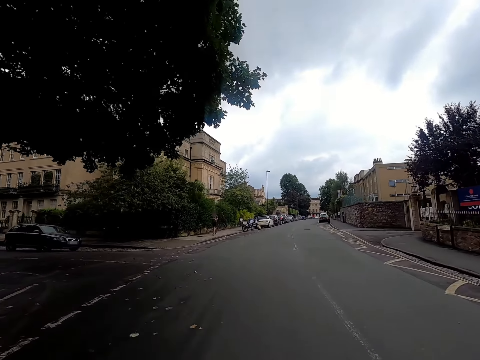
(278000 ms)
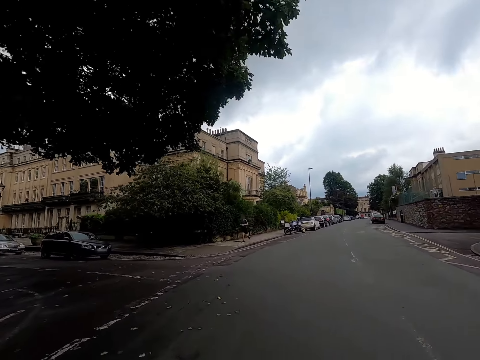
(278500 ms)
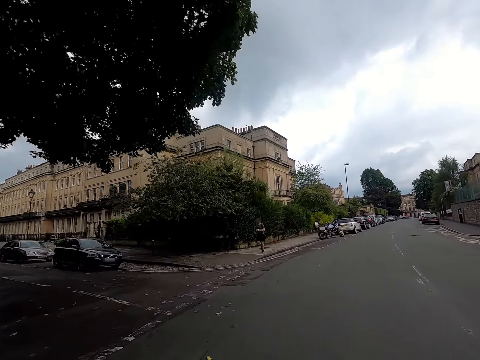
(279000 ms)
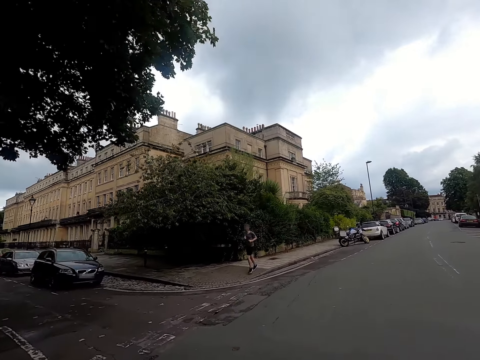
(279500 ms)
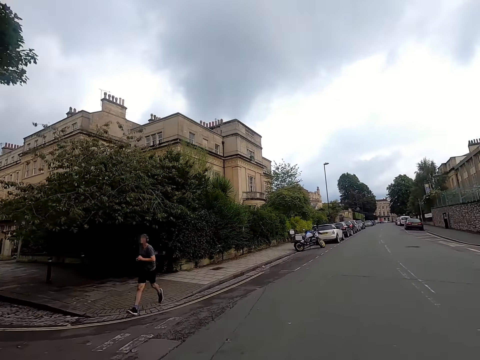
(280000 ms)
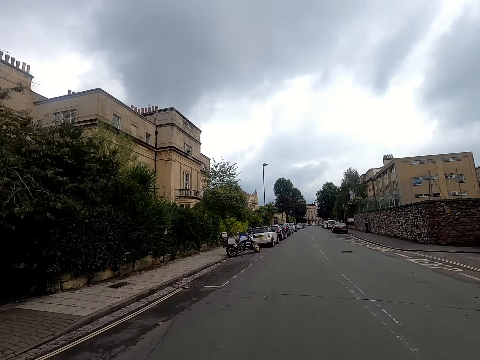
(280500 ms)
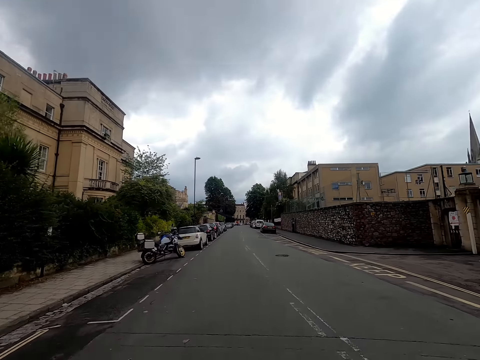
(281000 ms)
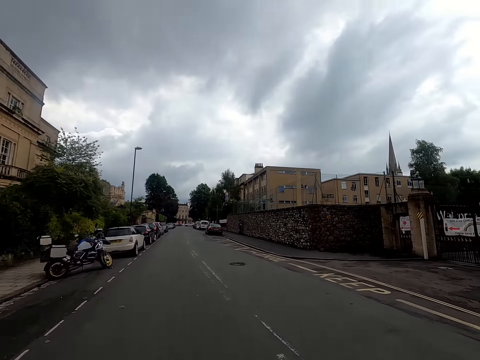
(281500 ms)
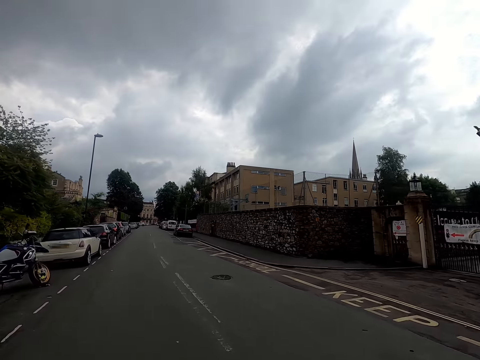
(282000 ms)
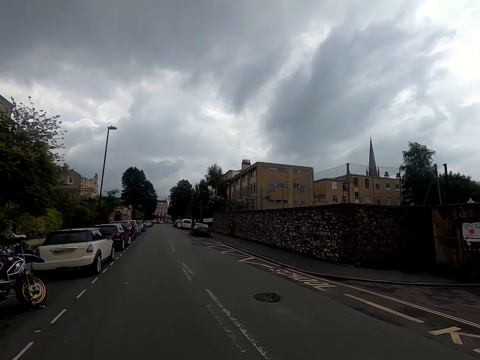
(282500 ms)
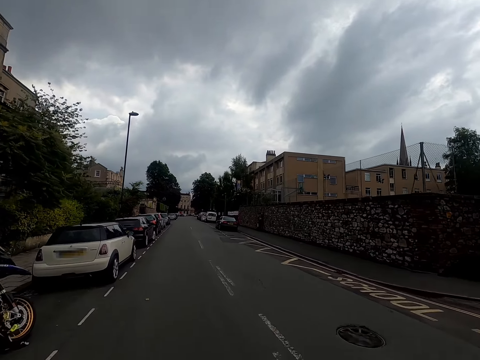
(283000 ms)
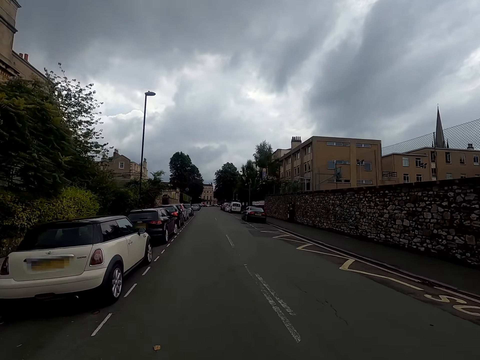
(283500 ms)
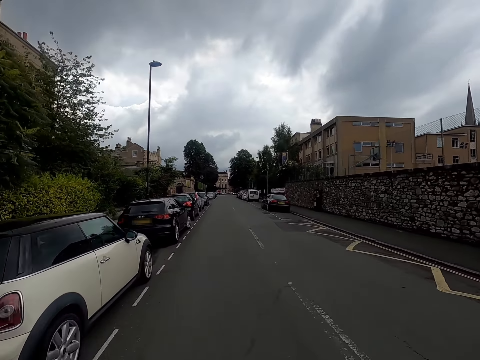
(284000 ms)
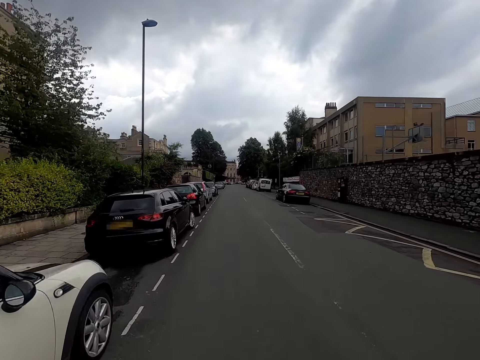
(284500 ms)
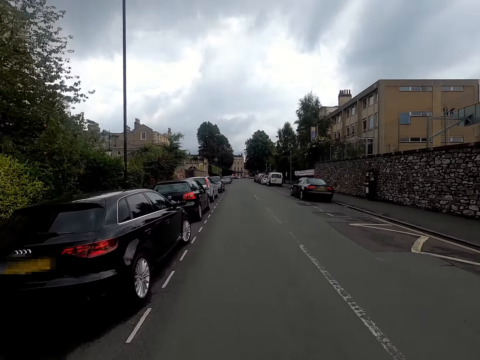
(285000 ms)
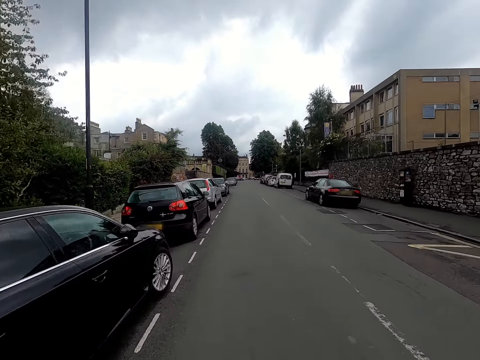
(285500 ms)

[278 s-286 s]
A man jogs past the camera wearer on the road.

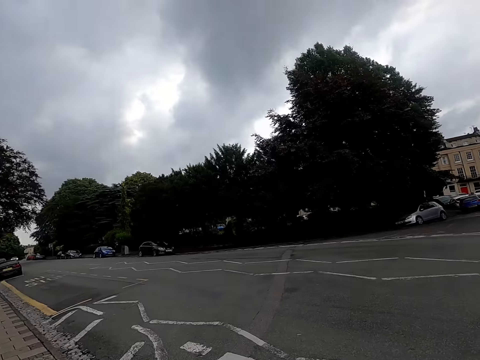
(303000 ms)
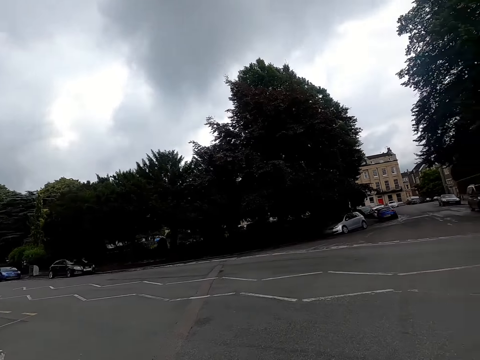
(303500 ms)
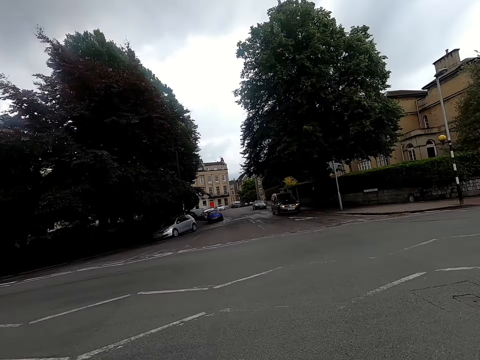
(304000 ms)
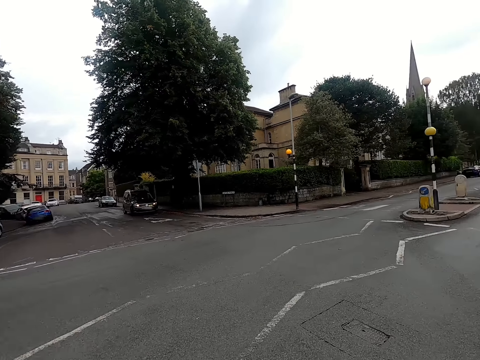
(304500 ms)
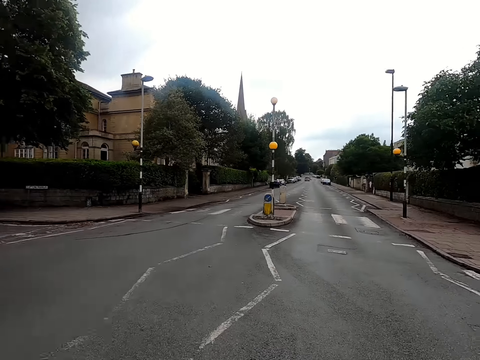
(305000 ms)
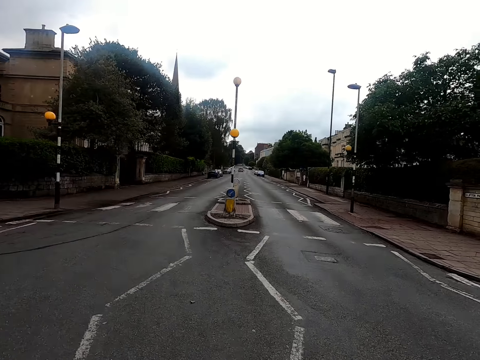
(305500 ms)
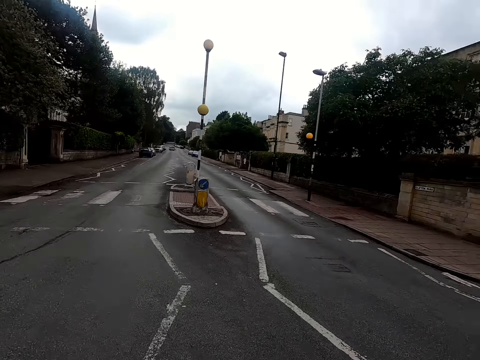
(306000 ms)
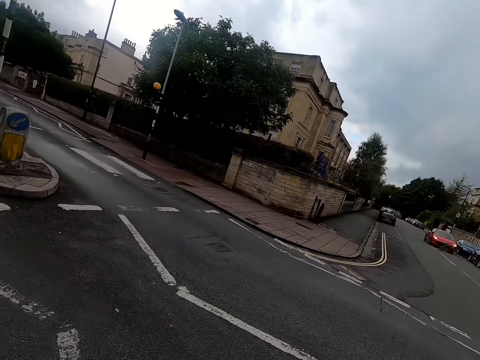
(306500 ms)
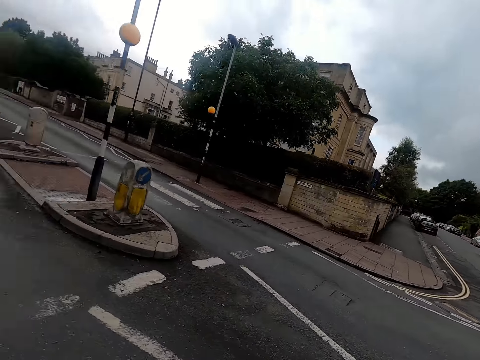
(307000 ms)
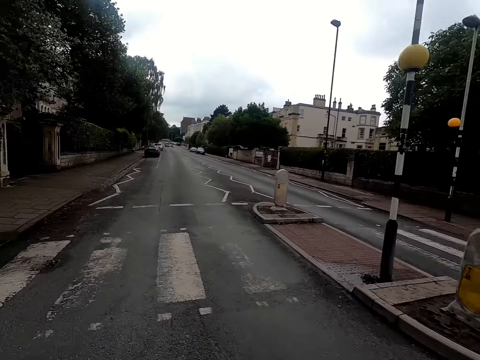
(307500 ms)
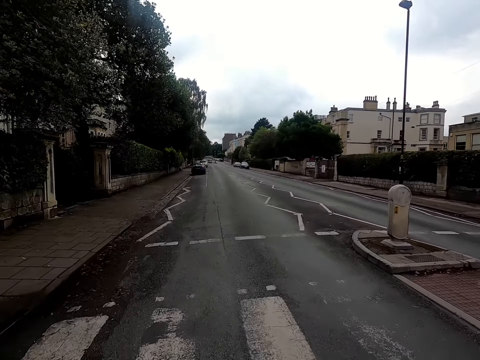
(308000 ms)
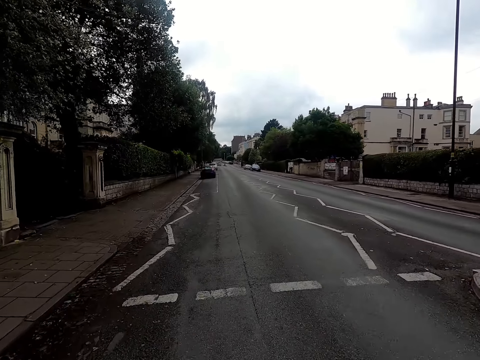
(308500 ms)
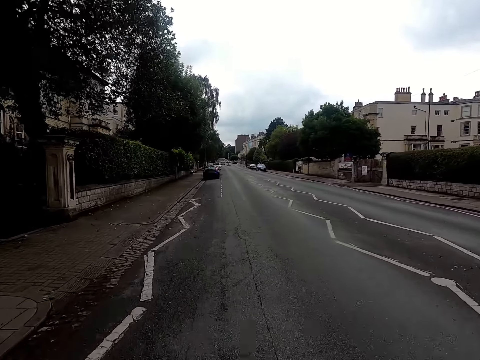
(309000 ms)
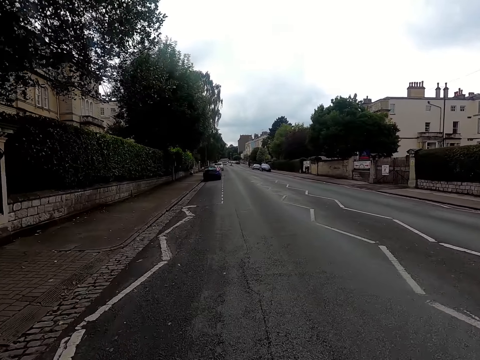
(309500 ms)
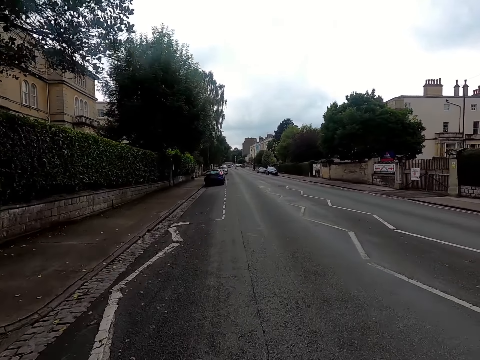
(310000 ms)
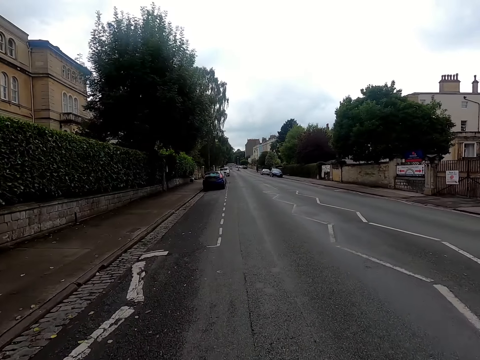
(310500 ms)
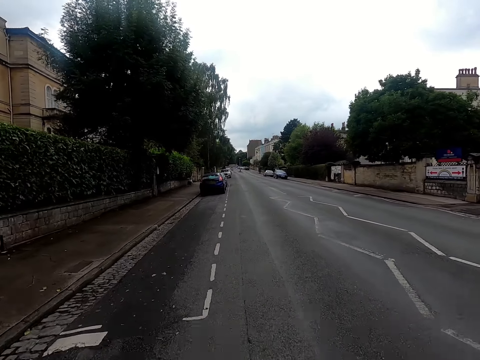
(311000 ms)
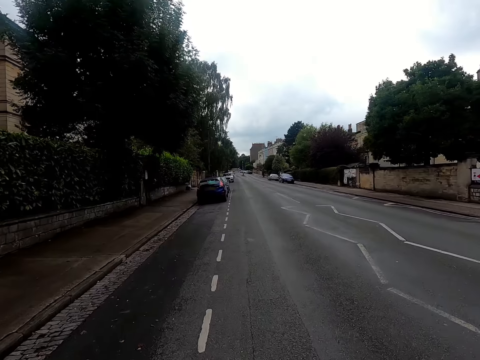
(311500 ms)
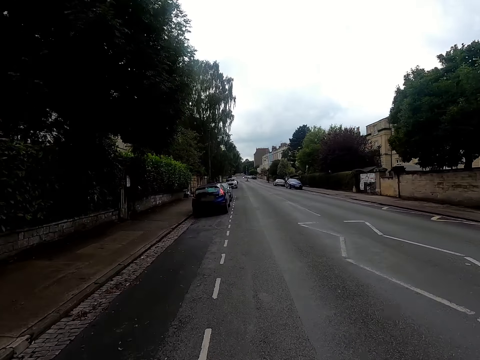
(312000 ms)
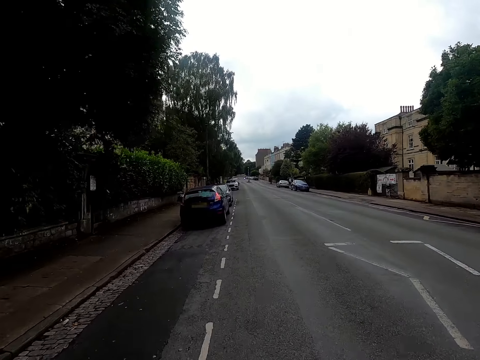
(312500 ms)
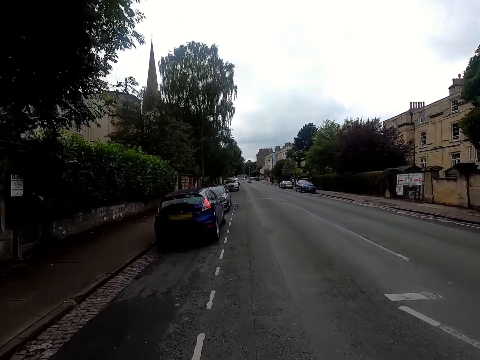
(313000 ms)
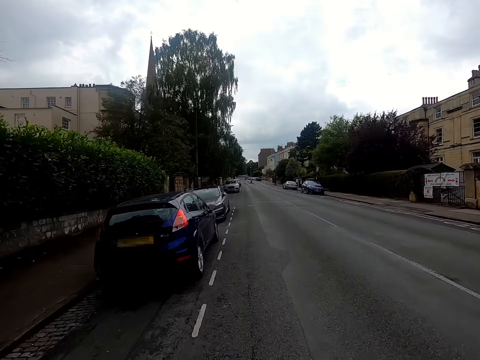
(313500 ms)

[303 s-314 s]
The camera wearer turns right.

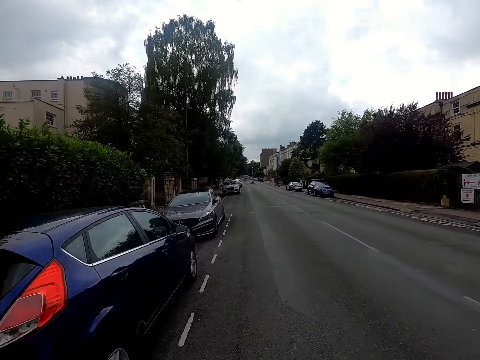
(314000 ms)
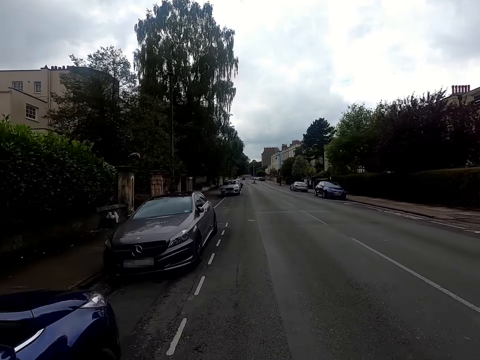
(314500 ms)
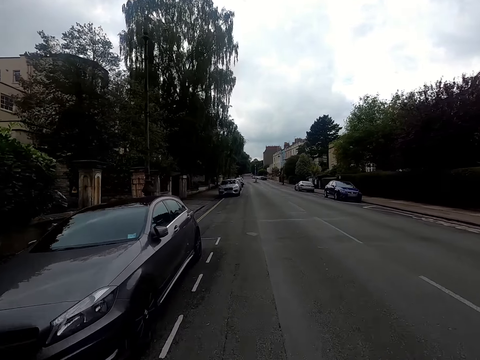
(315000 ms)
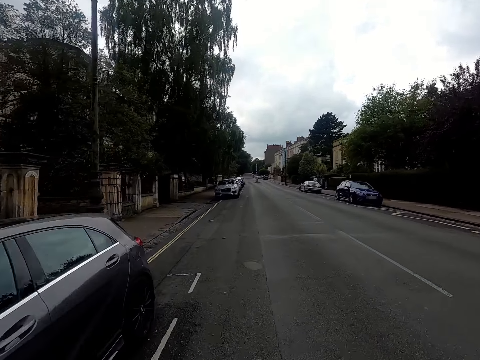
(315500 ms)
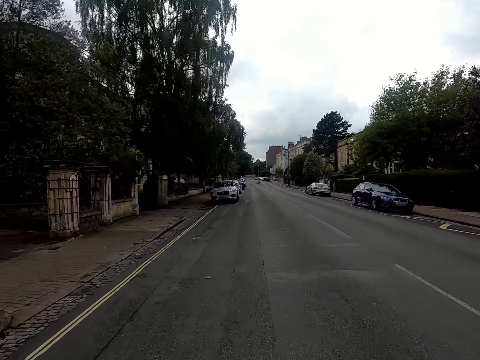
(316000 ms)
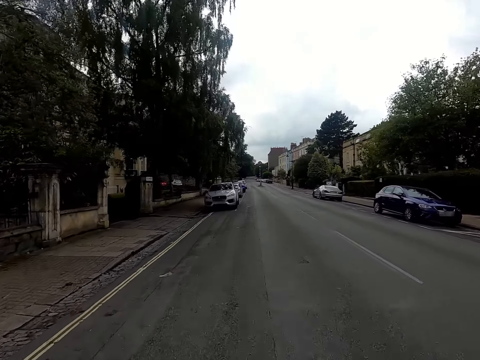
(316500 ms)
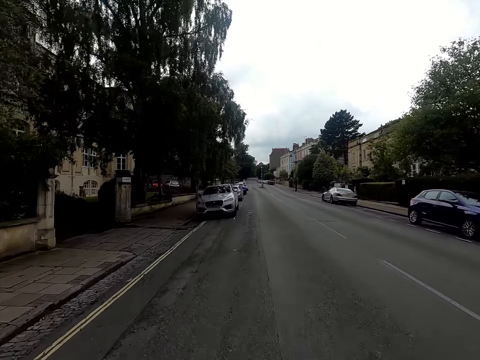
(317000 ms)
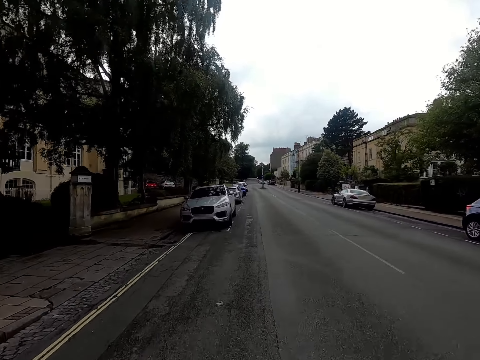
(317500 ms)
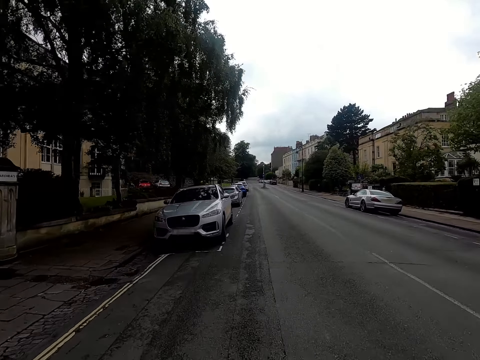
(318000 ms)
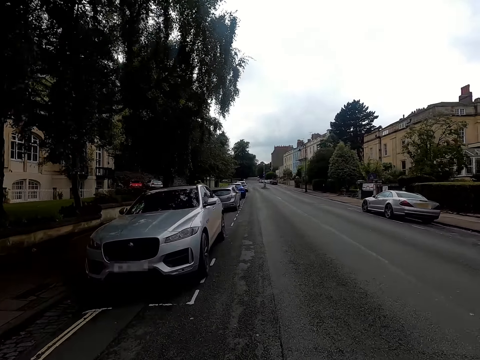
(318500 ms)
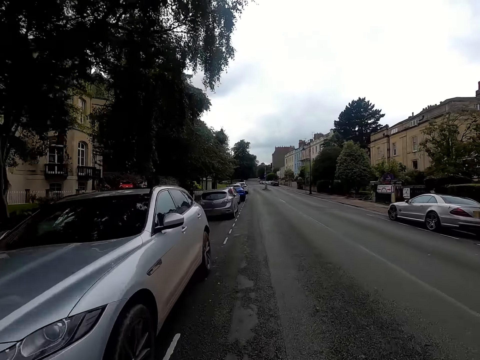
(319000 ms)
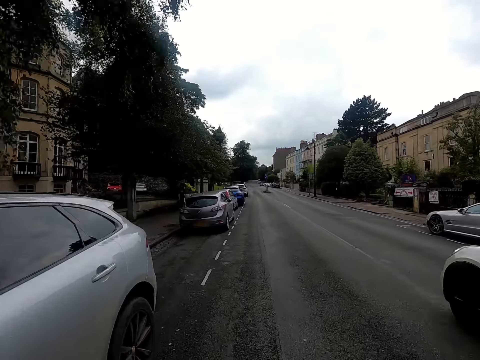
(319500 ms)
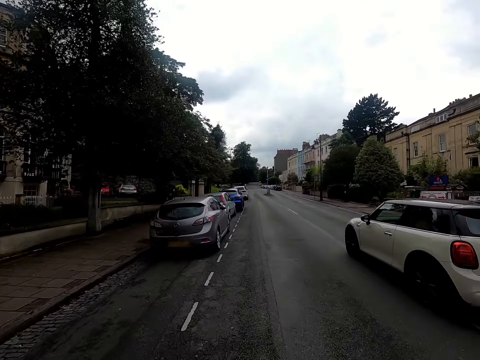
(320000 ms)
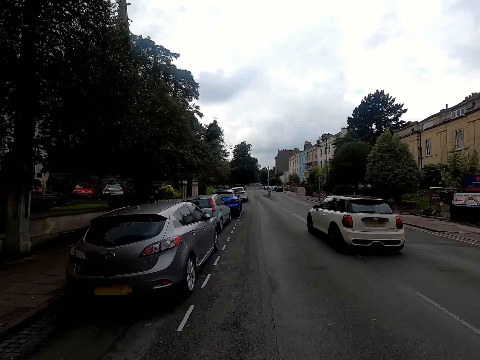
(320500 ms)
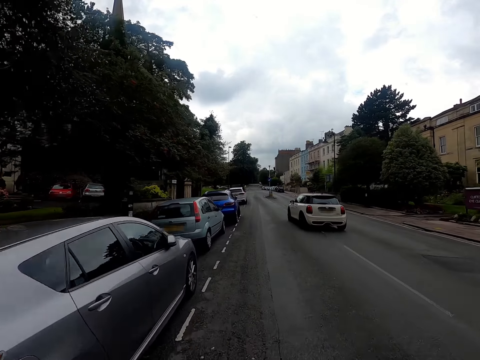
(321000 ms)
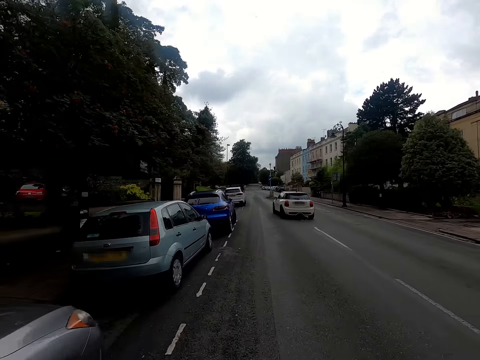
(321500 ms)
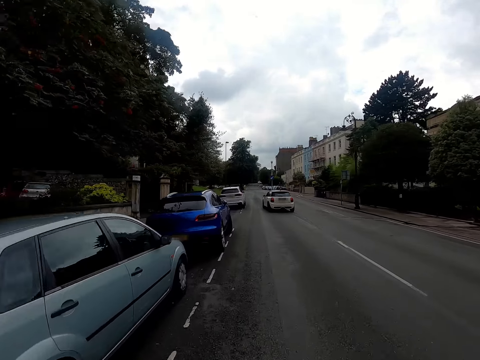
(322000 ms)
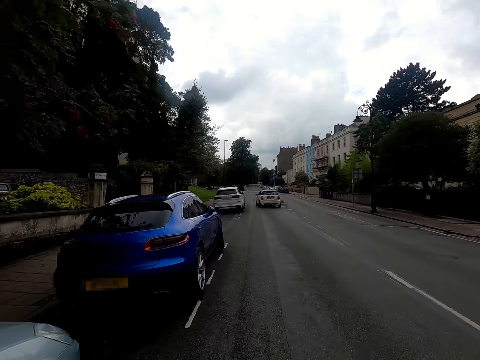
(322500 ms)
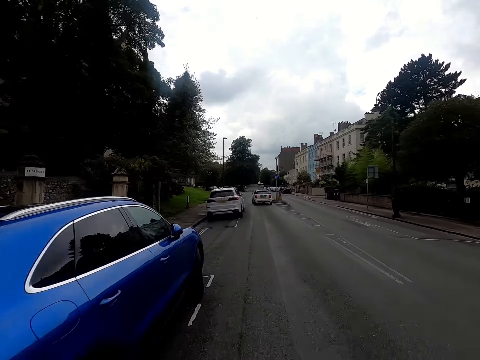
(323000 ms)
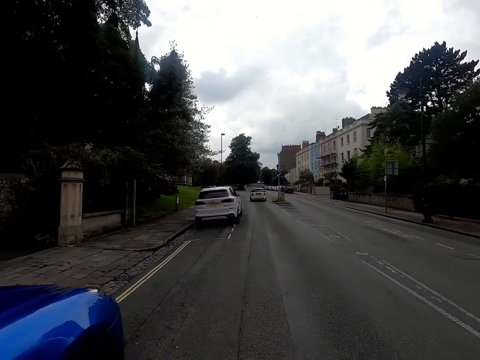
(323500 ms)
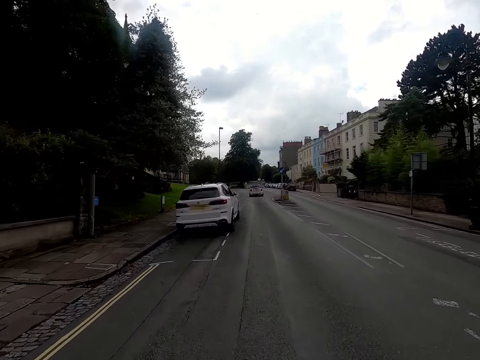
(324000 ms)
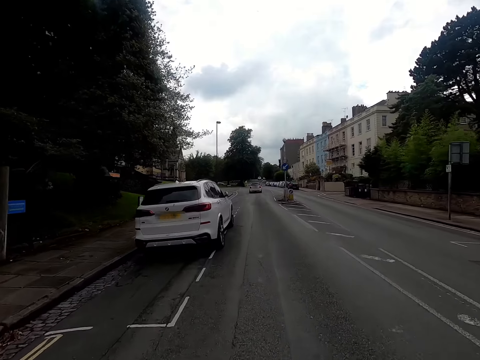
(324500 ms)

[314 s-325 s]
A white car drives past the camera wearer.
